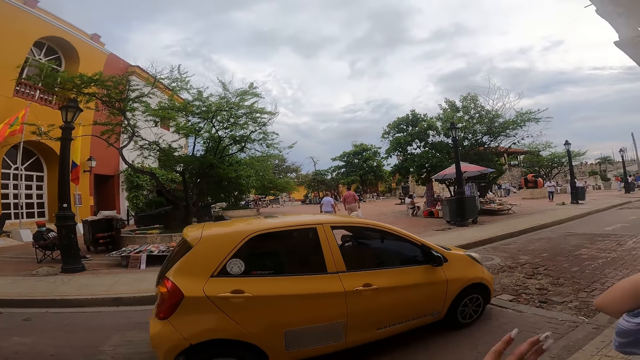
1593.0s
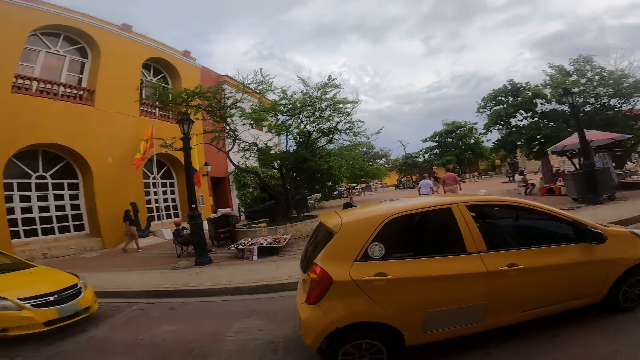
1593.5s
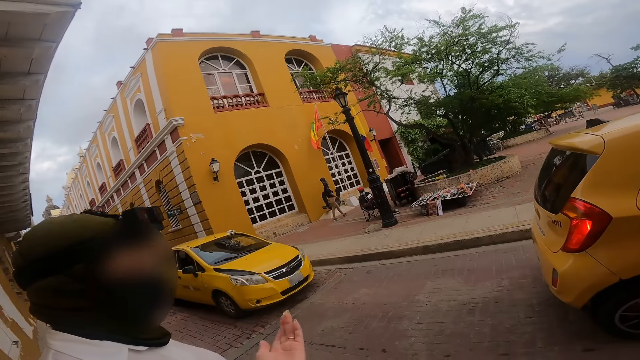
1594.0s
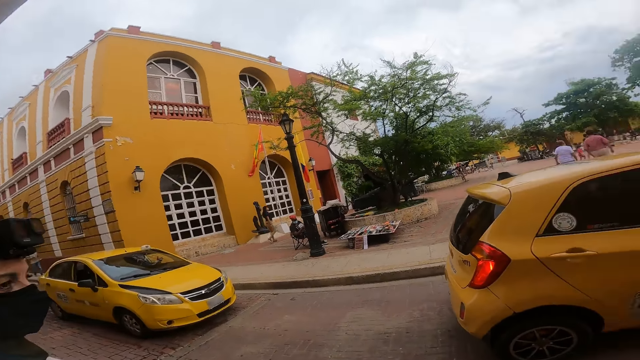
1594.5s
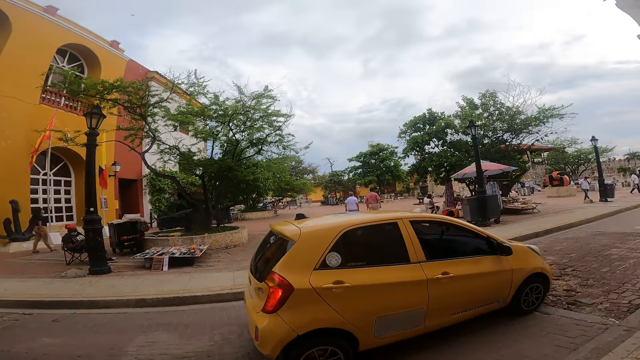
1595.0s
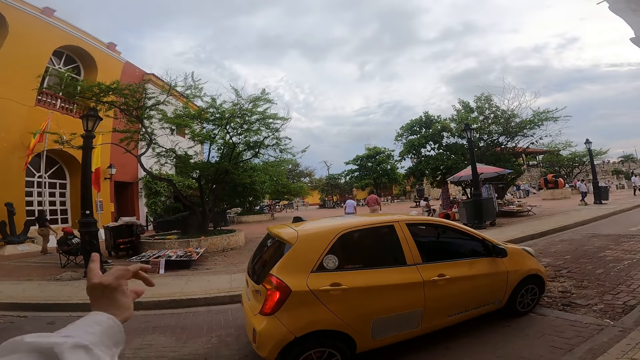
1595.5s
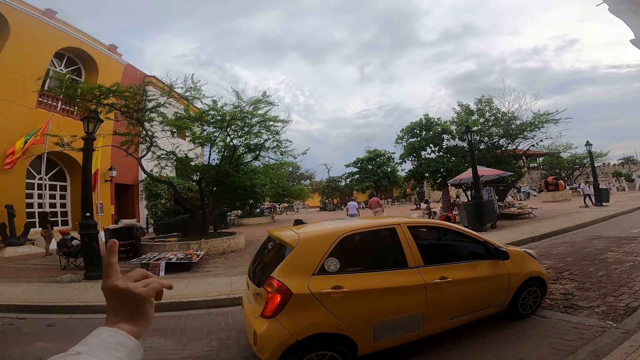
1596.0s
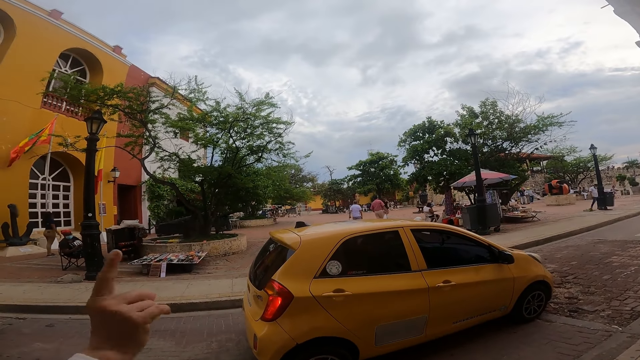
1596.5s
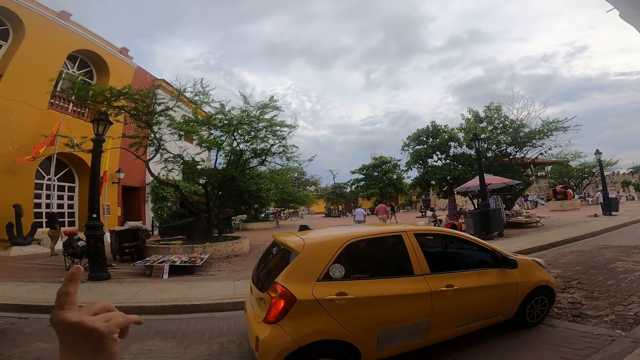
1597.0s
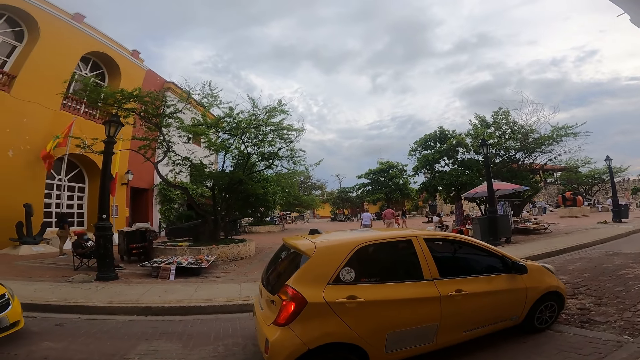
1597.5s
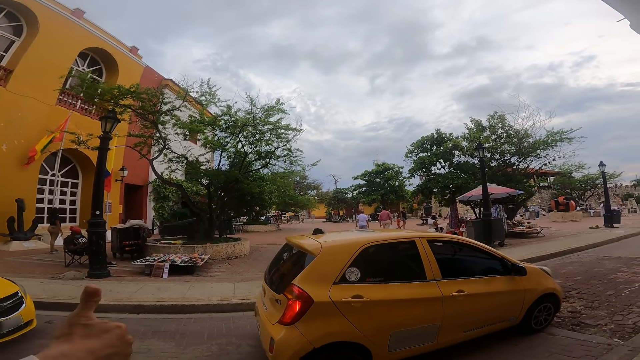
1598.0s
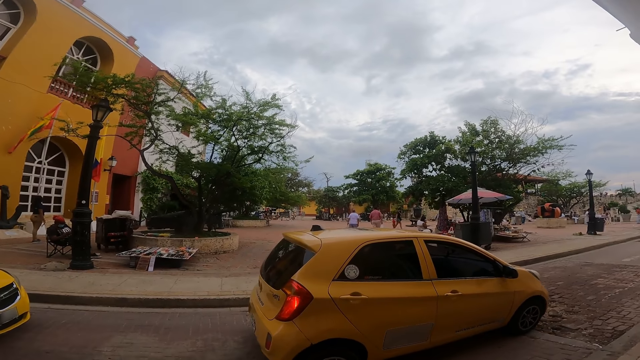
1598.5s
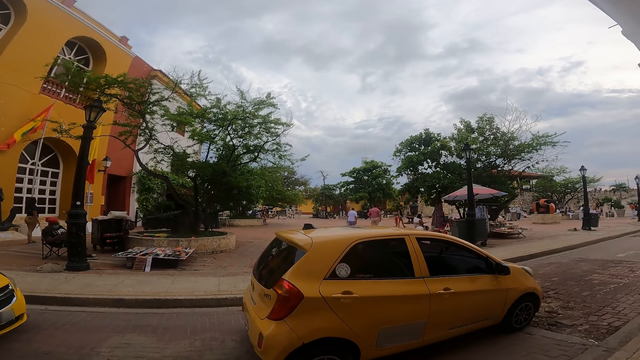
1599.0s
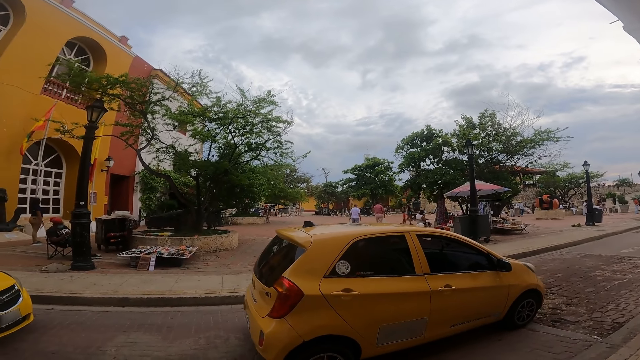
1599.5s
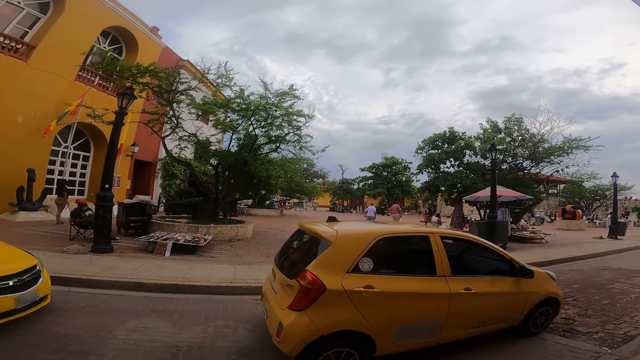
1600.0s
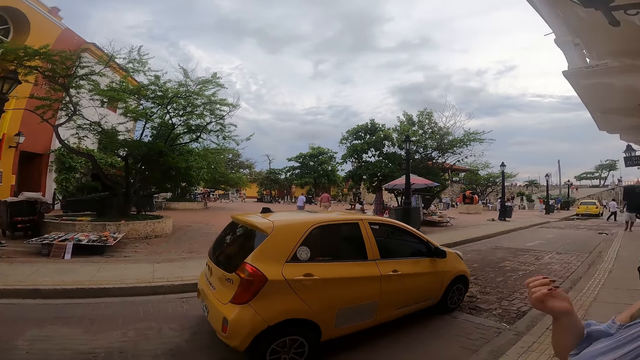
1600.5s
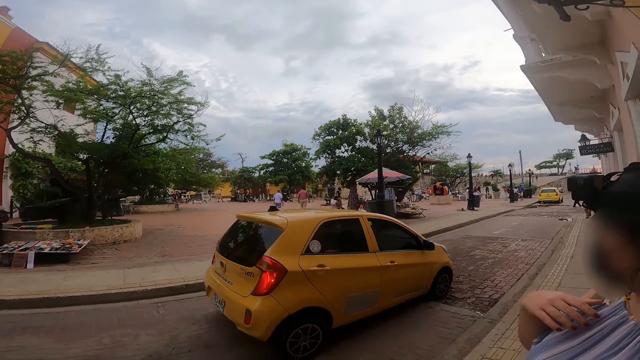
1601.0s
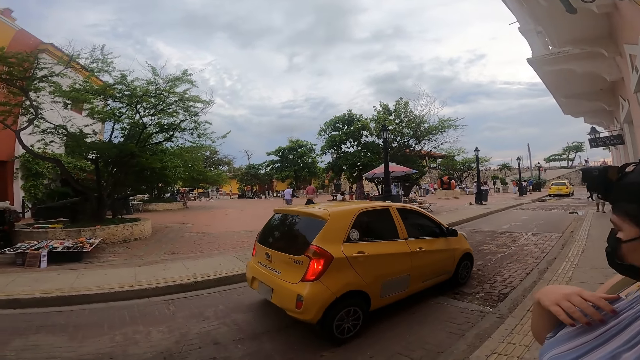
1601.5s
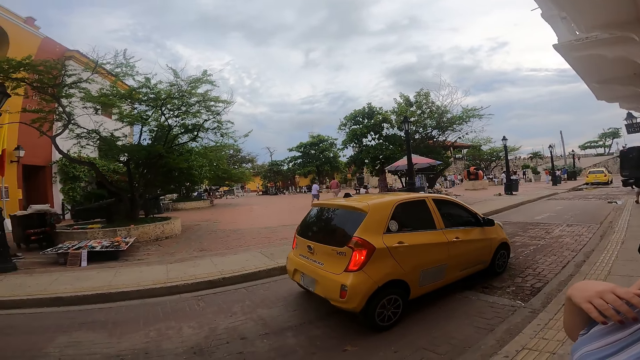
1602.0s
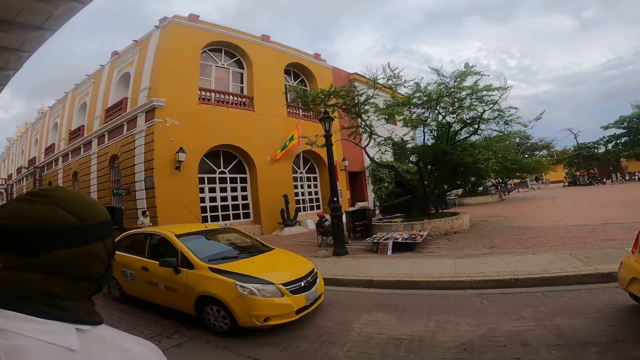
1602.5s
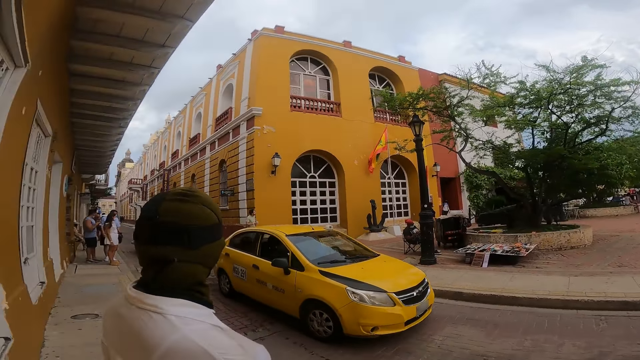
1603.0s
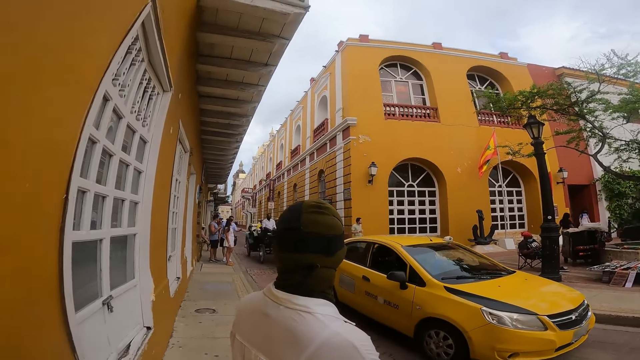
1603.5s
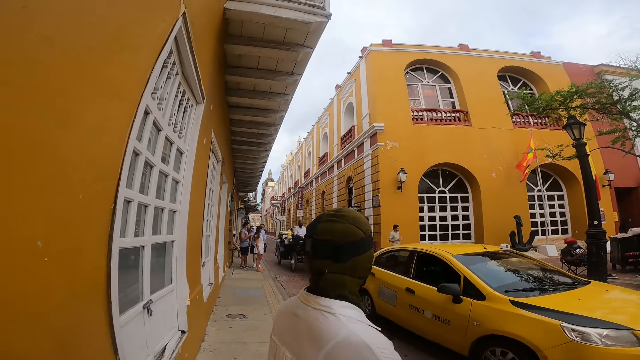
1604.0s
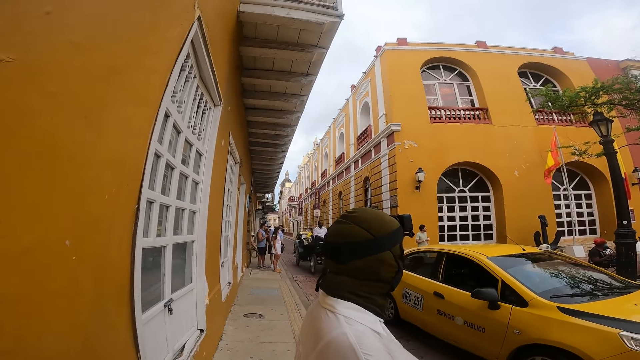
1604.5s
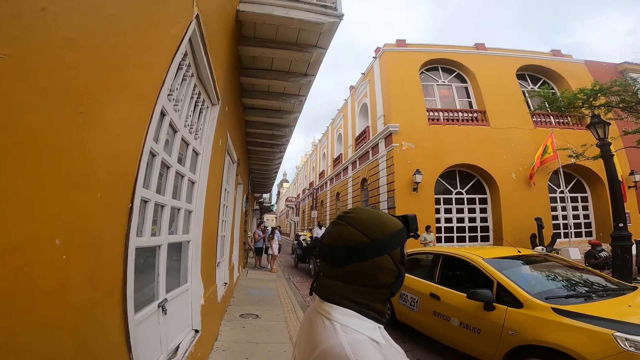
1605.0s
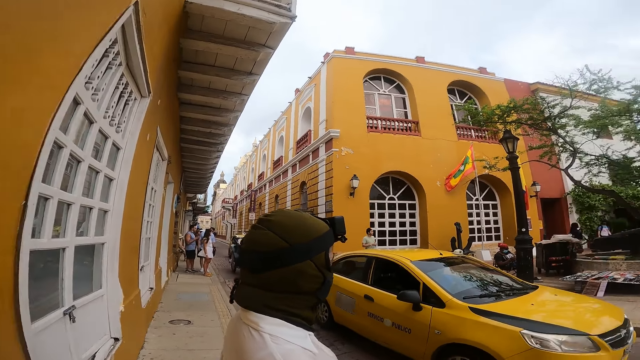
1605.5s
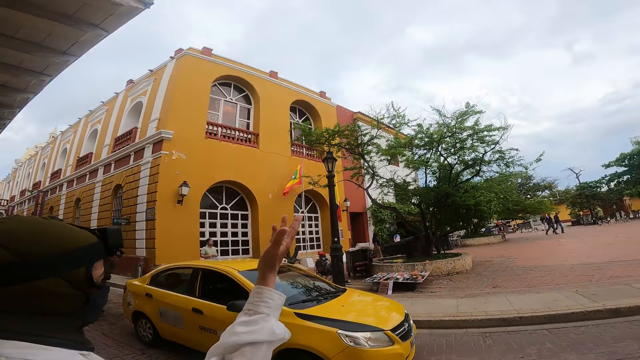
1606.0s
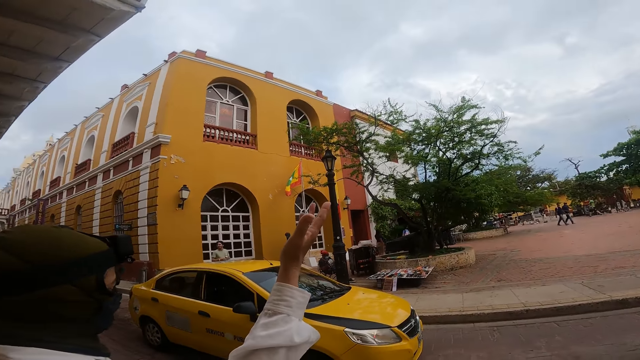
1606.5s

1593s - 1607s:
The yellow car drives past the woman. Another woman interacts with the man in the yellow car. A person shakes the hand. The camera wearer looks around. The person raises the hand.

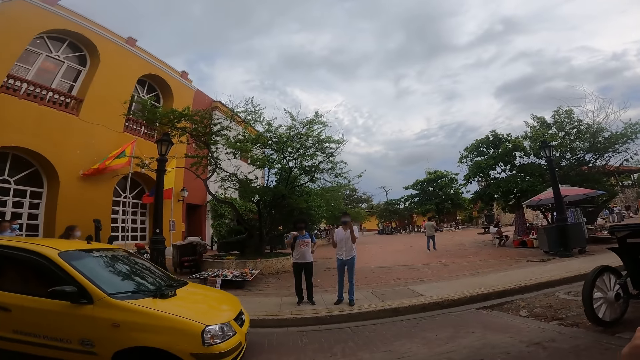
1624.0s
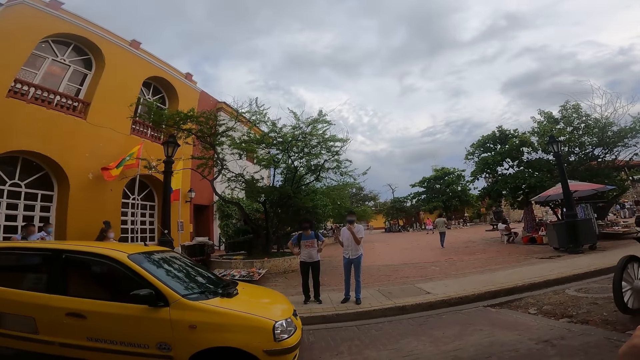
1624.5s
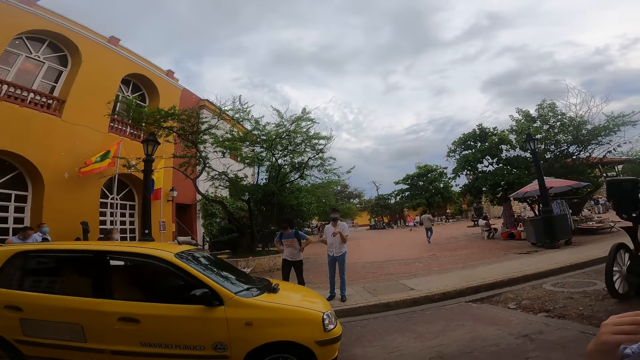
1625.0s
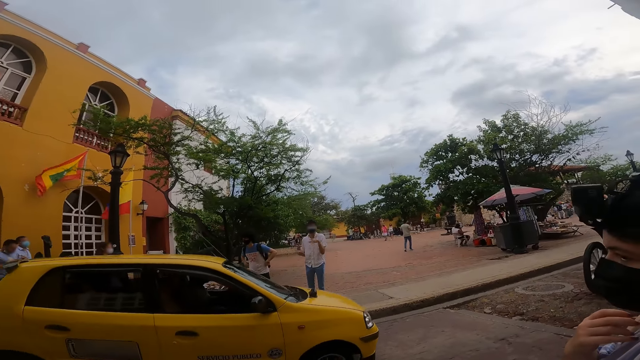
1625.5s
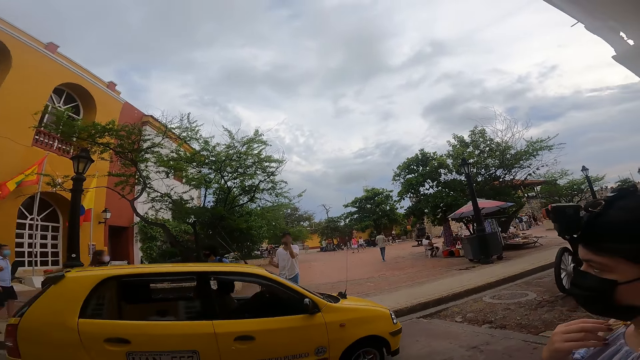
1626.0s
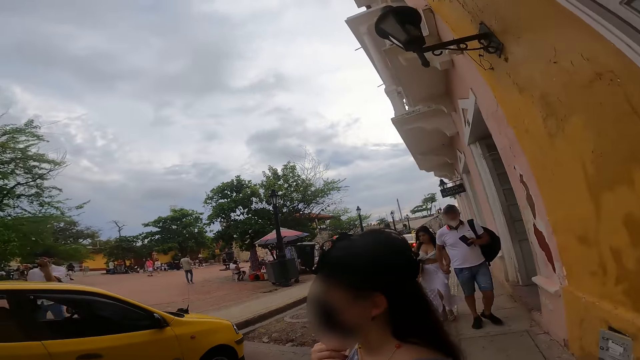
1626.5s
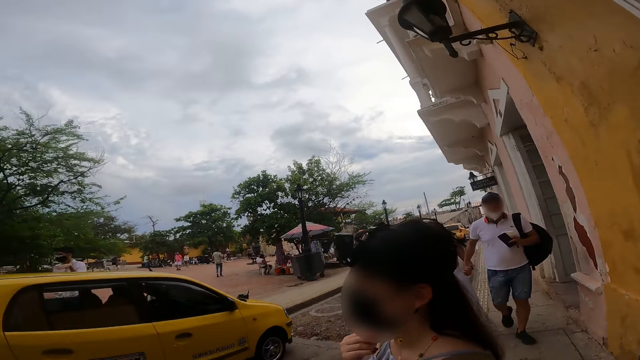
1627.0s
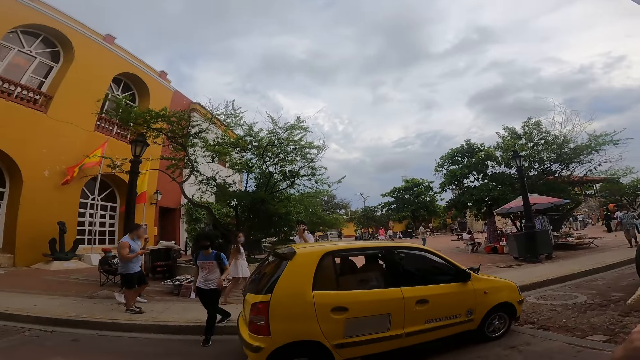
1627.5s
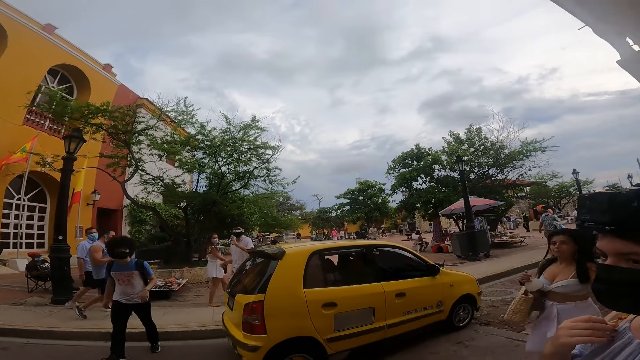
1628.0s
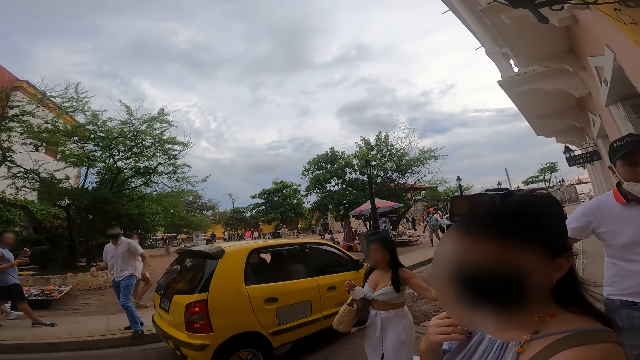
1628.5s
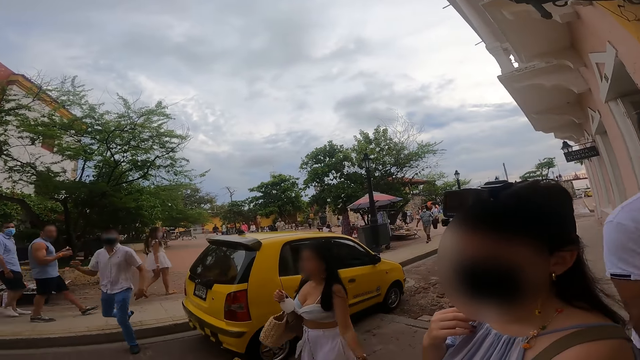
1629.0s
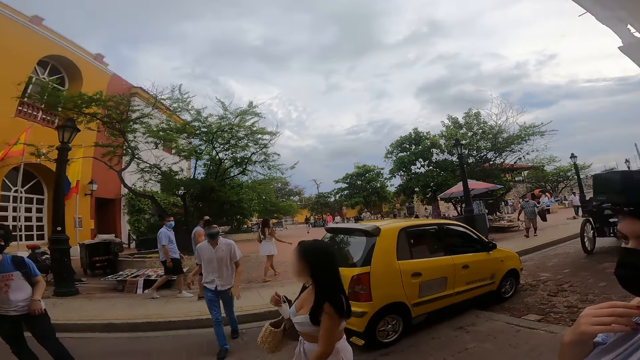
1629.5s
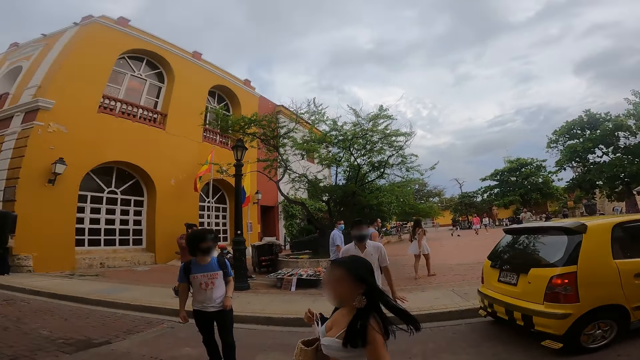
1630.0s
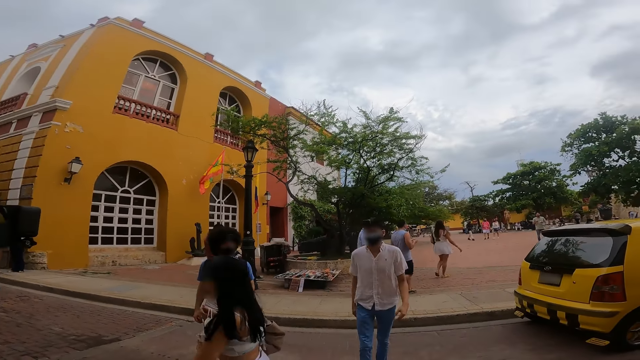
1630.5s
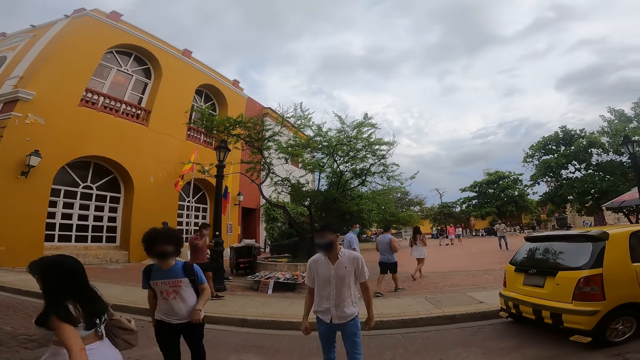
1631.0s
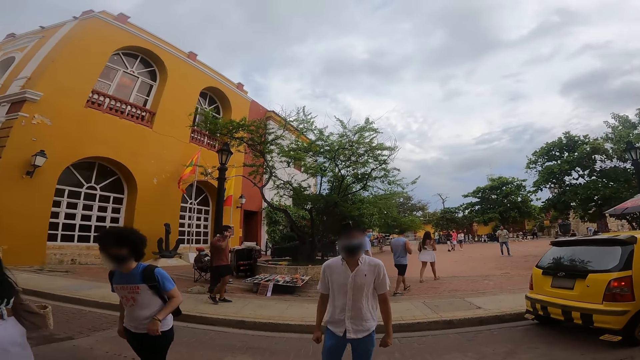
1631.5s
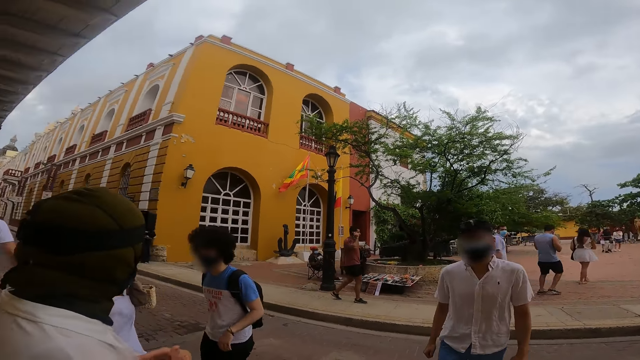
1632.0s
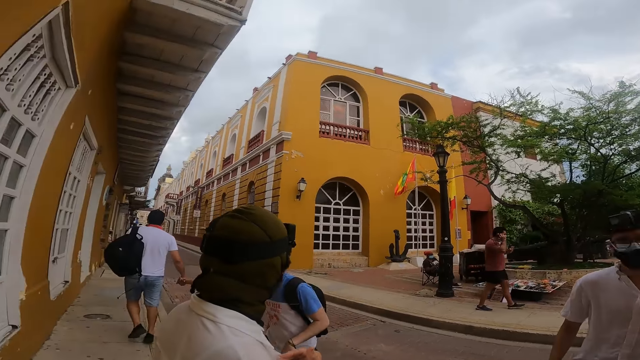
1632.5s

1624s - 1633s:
A yellow car drives past the camera wearer. The yellow car drives past the man. The yellow car drives past the woman. The yellow car drives past another man. The camera wearer looks around. The first man crosses the road. The other man walks on the road and crosses the road. A person walks on the road.
